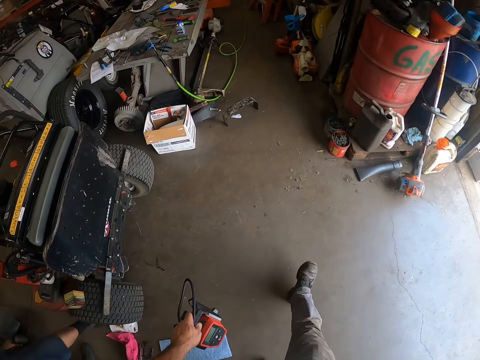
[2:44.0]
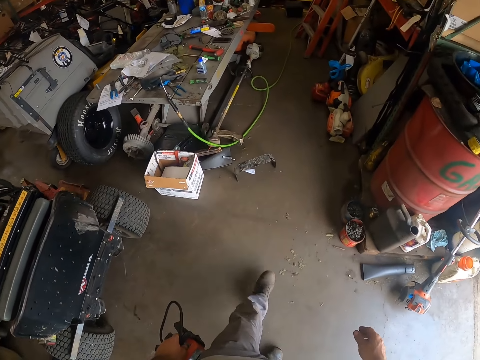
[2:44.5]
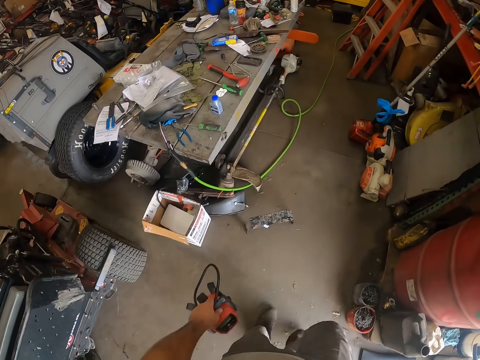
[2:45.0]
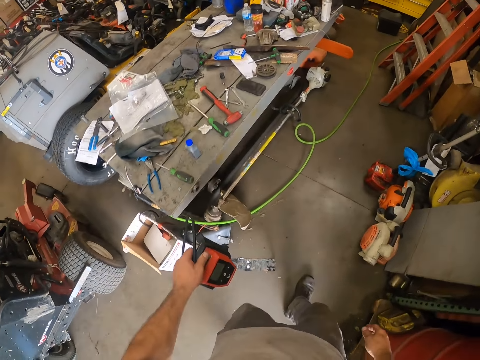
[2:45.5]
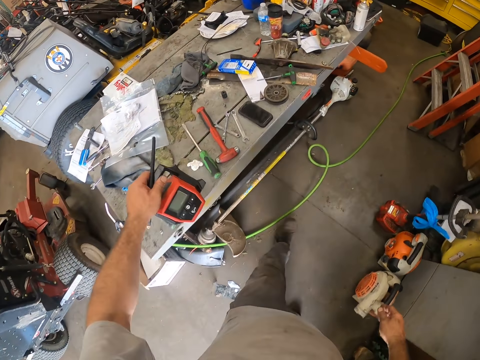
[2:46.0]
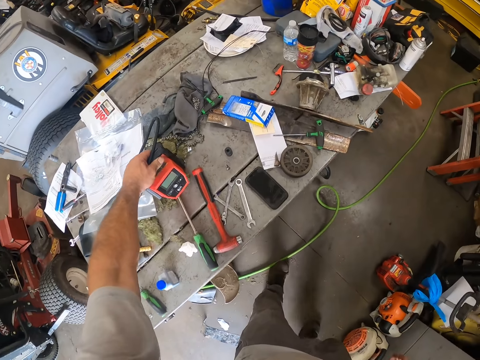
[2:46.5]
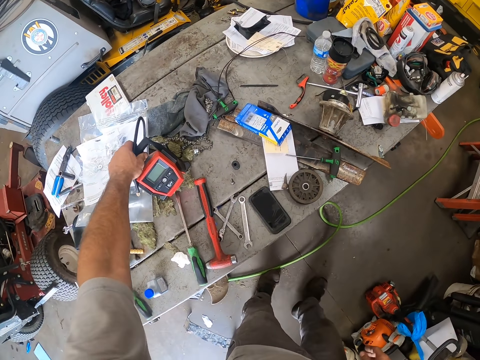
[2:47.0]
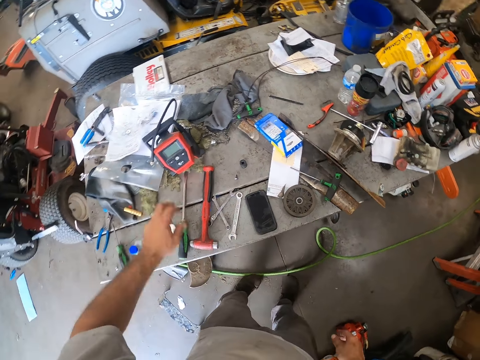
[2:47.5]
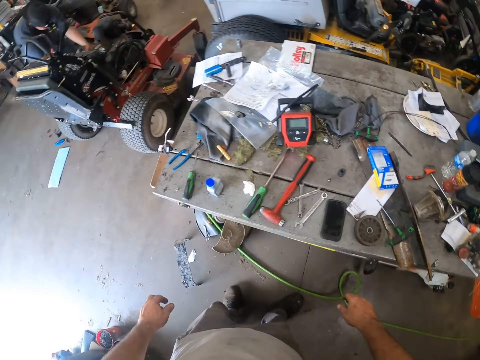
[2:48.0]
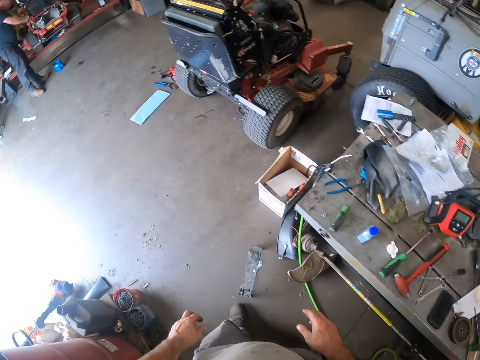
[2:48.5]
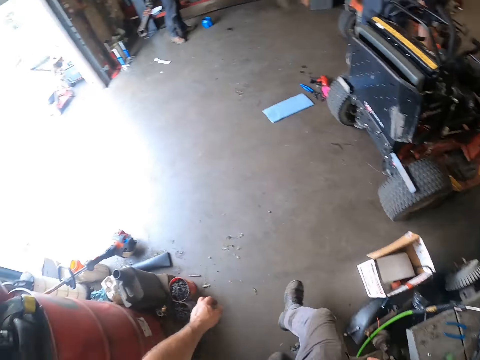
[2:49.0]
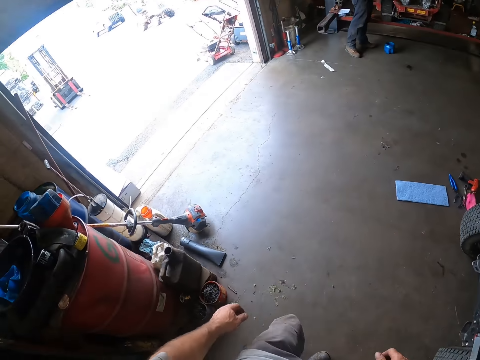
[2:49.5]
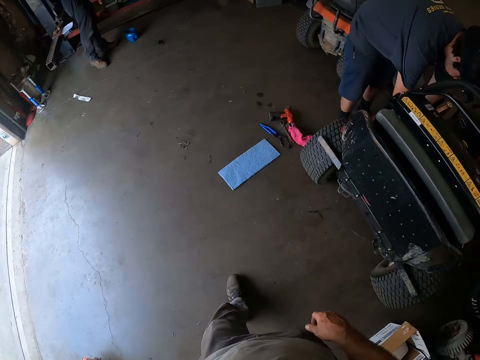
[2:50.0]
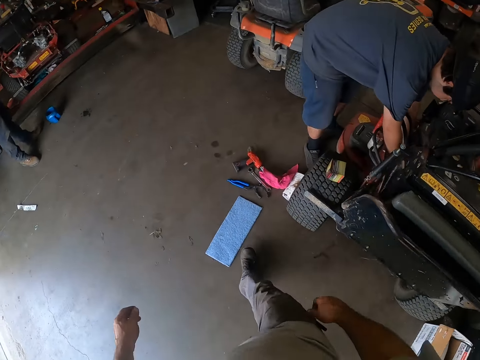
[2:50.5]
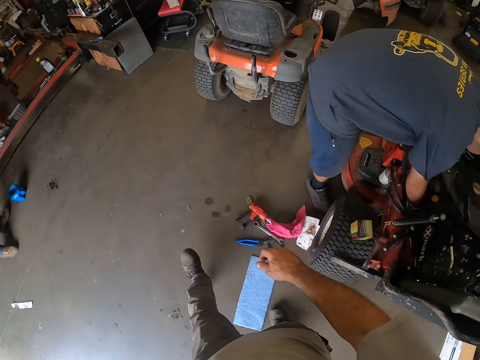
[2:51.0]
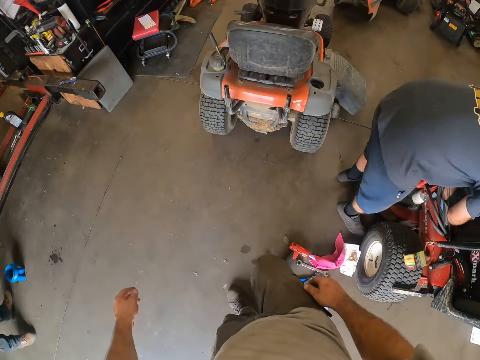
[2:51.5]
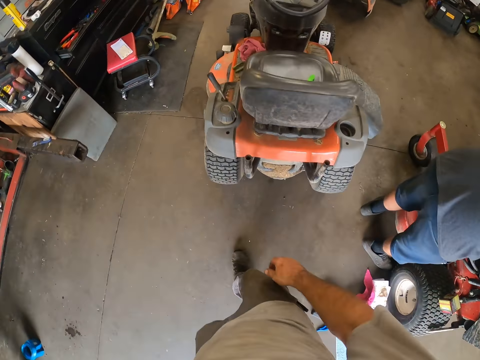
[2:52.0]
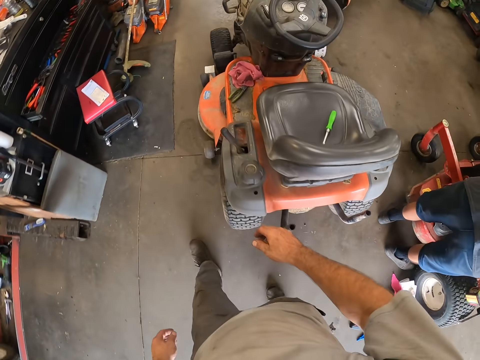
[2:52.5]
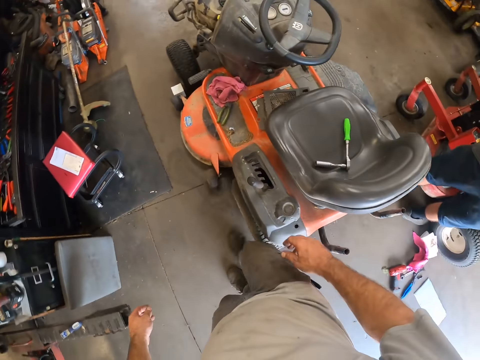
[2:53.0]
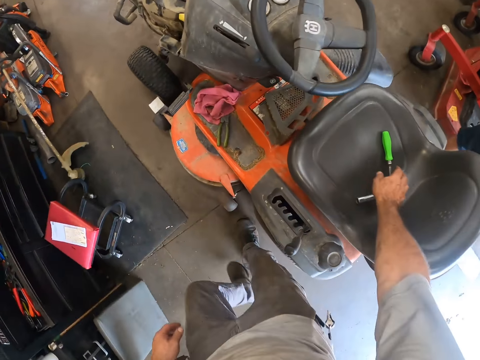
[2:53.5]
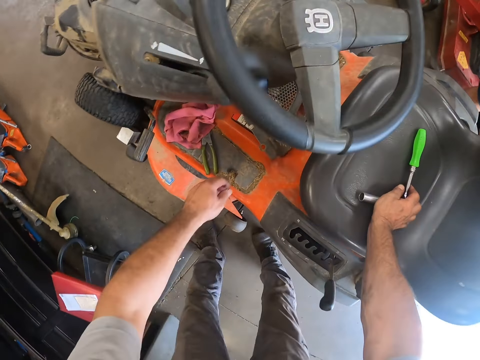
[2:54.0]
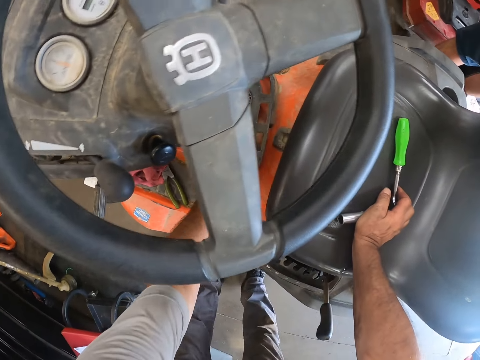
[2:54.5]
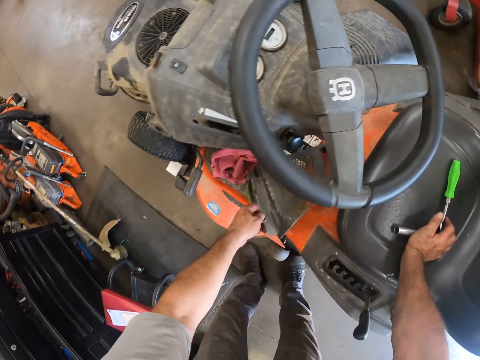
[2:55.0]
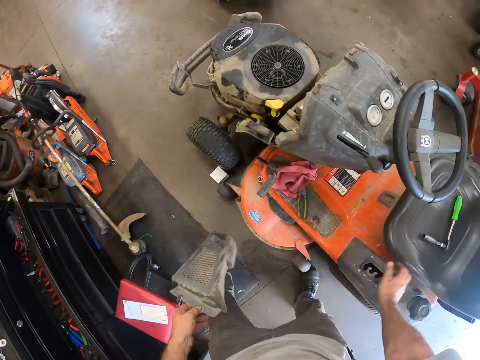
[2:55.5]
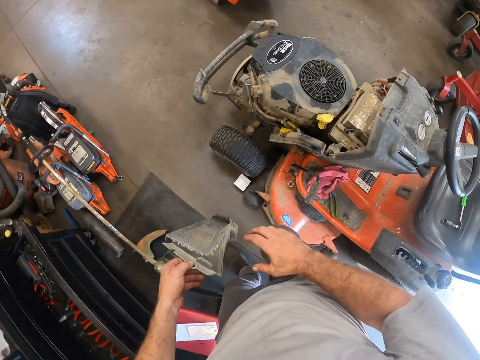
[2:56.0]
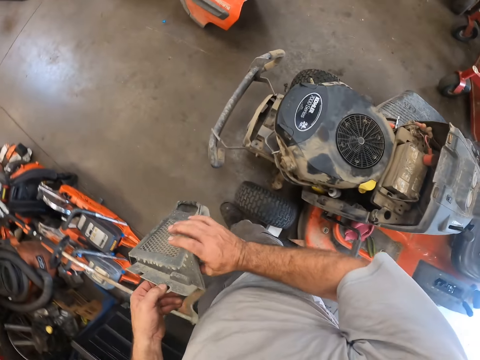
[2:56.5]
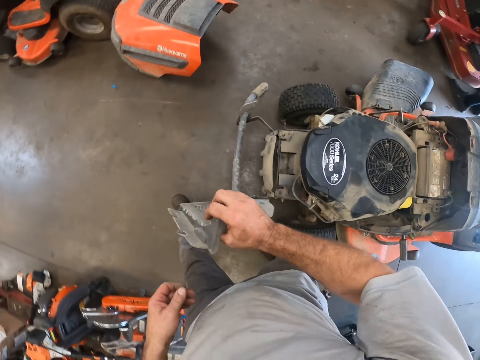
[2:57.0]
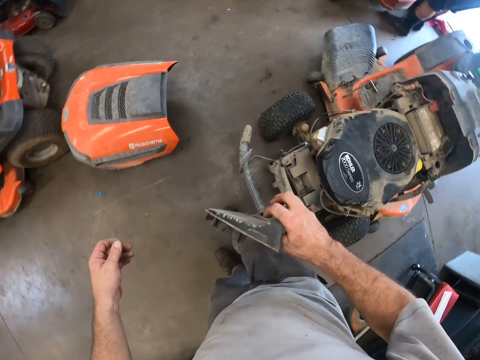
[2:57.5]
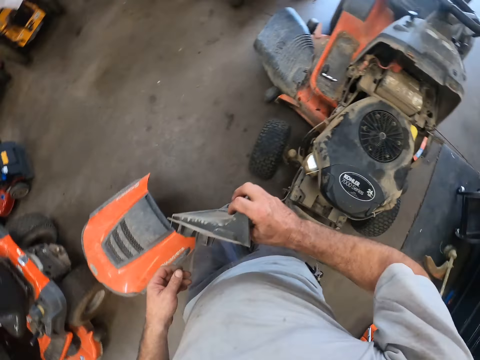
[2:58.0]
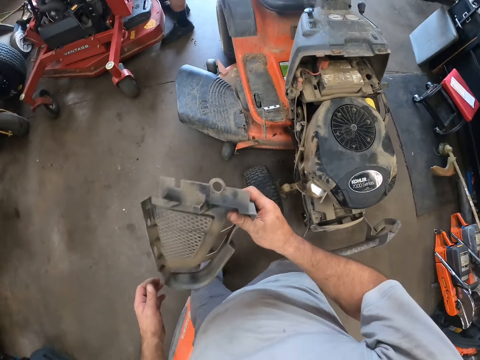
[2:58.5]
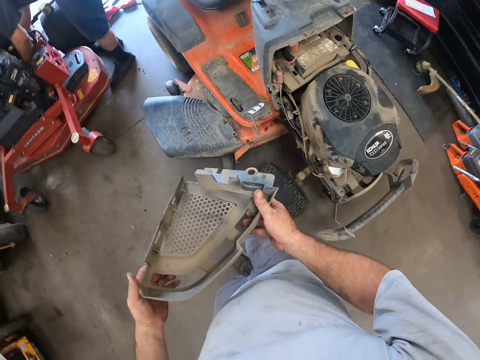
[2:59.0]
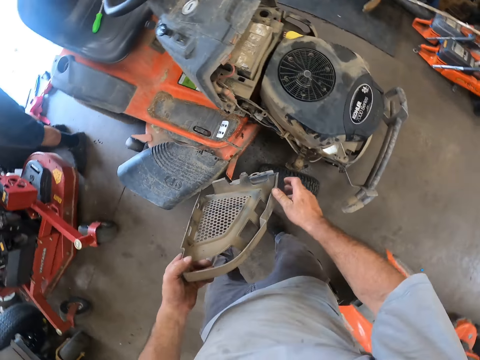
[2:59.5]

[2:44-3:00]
The camera wearer drops the air pump on the table. He walks toward the lawn mower in the room. He rests his right hand on the lawn mower seat. He touches a screwdriver. He picks up a cover on the lawn mower. He walks around the lawn mower in the room.

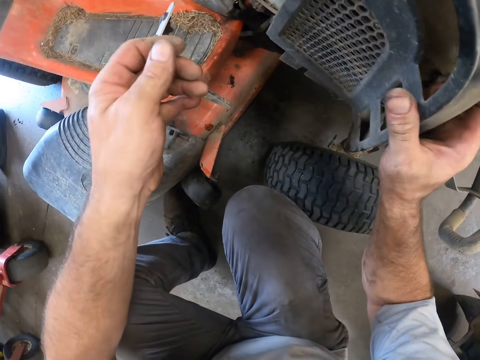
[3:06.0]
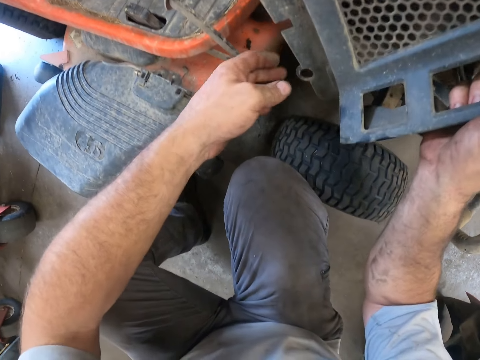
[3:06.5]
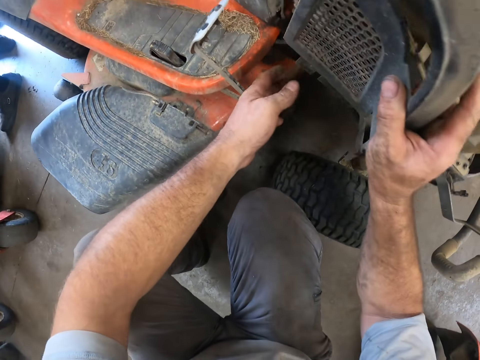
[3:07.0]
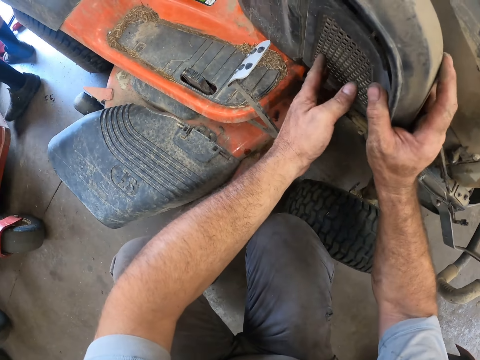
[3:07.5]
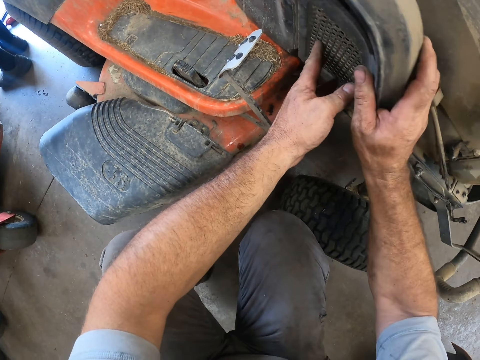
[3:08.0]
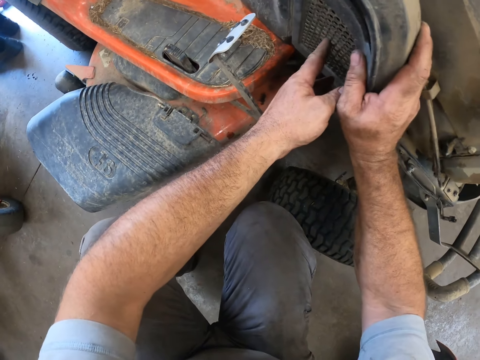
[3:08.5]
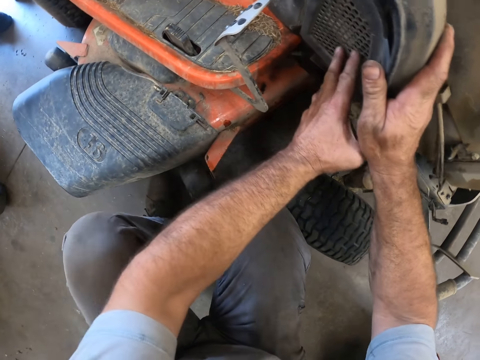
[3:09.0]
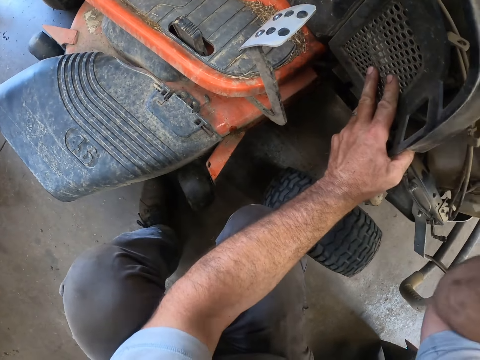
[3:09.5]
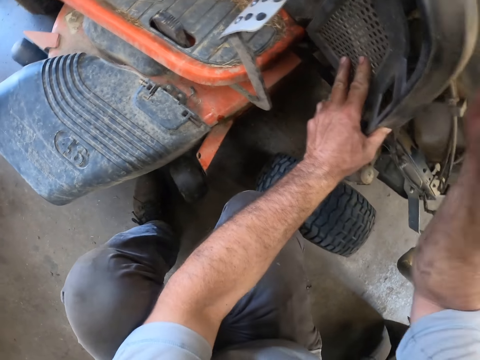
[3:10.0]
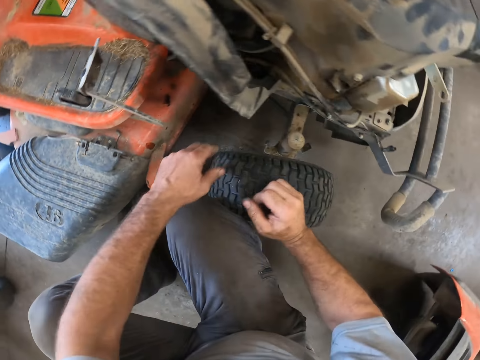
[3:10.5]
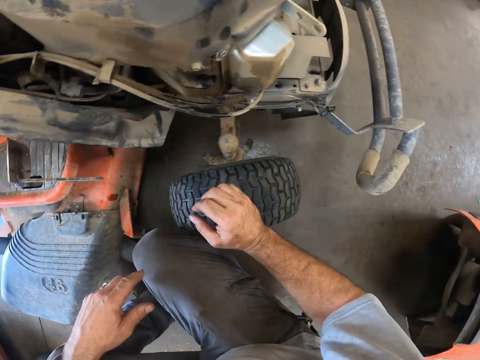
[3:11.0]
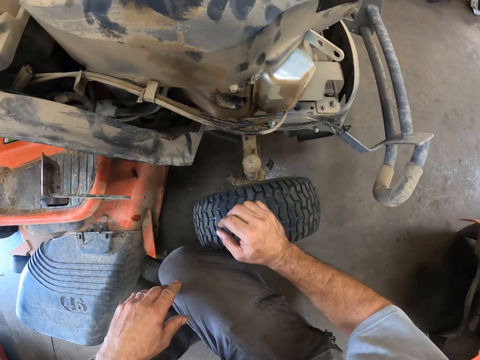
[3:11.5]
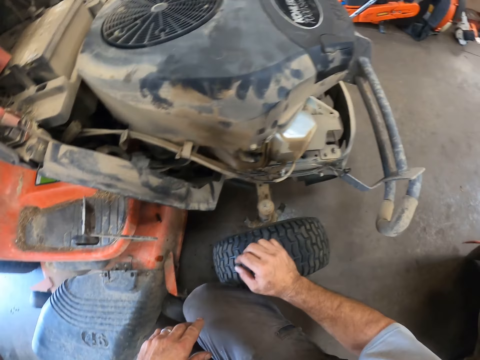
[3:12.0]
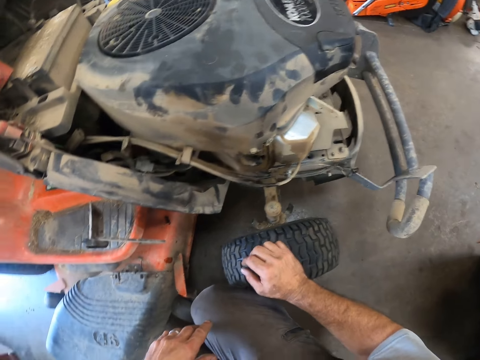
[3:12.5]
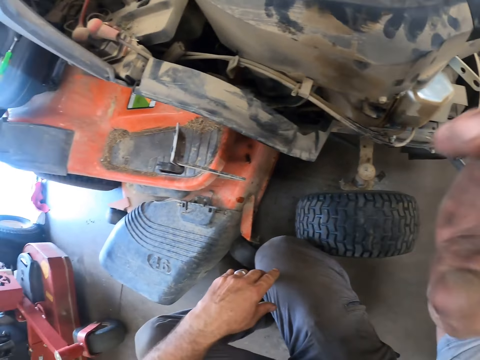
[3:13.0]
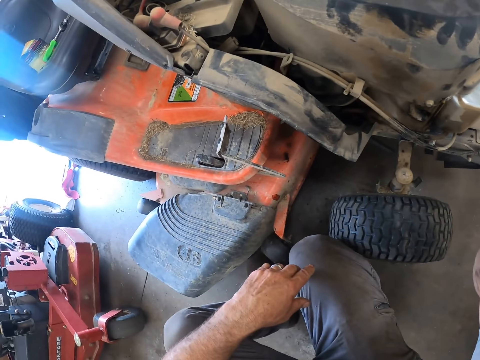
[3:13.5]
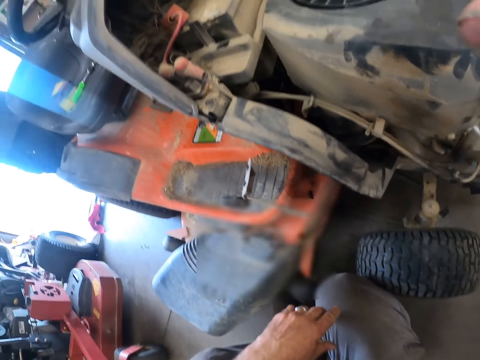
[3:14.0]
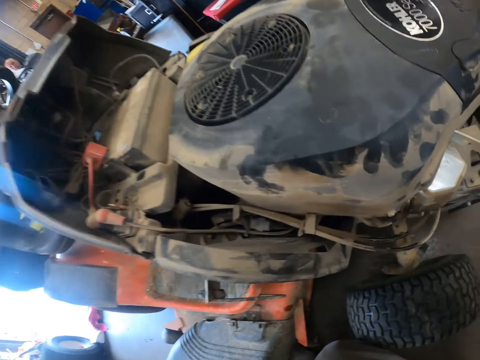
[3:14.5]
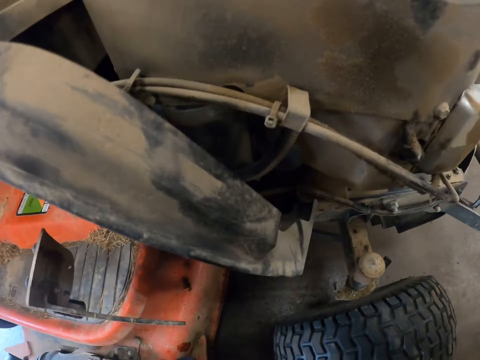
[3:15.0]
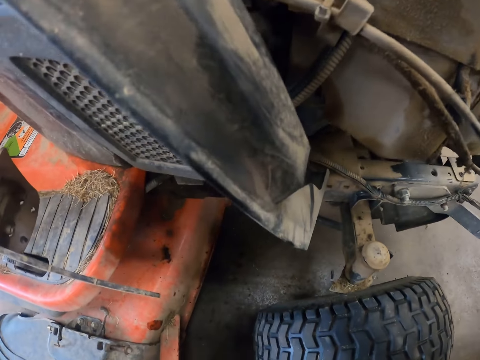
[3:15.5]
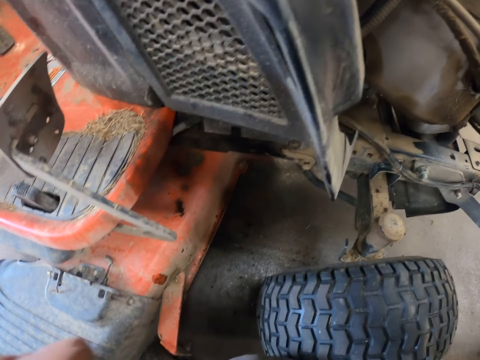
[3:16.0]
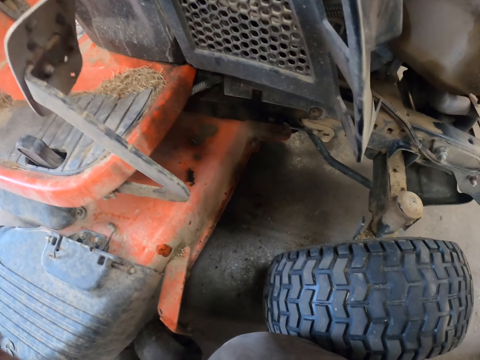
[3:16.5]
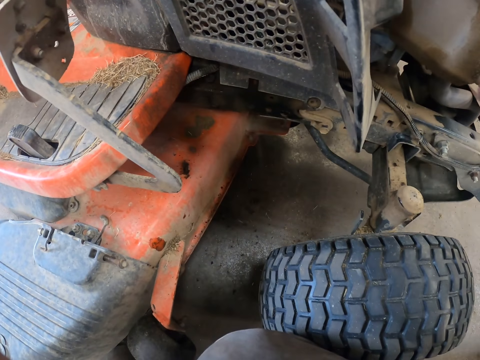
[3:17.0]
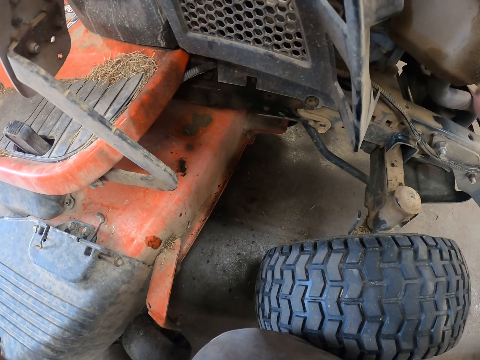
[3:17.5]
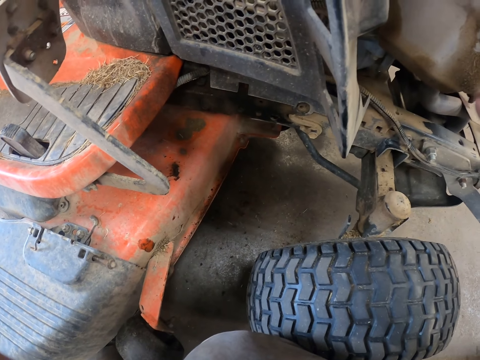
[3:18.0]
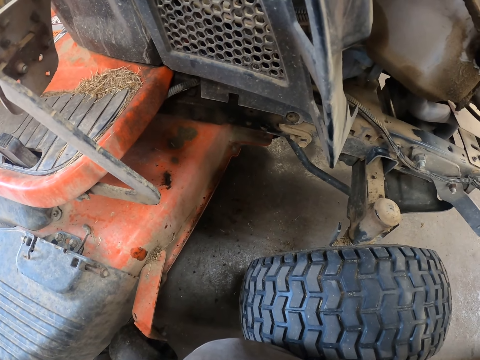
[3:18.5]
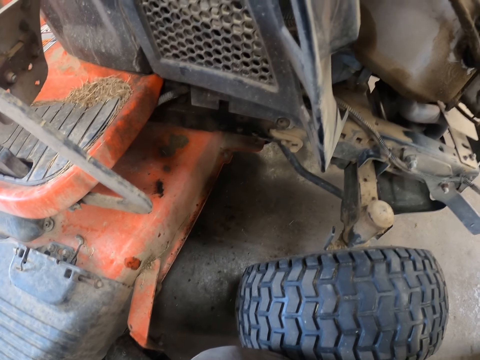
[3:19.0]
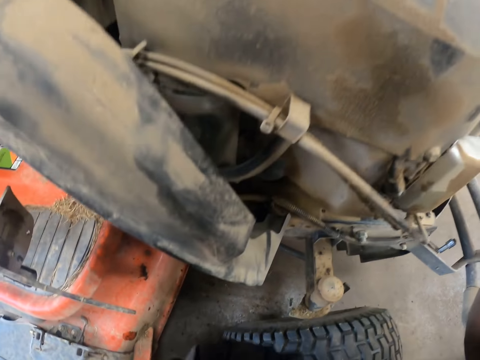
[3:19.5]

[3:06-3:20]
The camera wearer attaches the cover to the lawn mower. He holds the wheel. He adjusts his camera. He looks at the motorbike.
